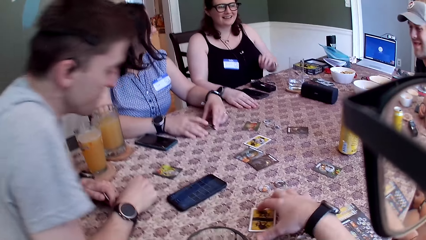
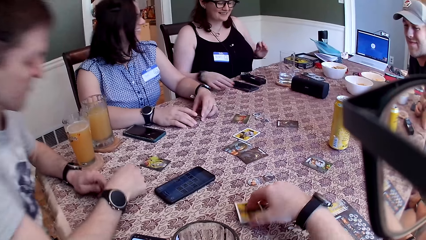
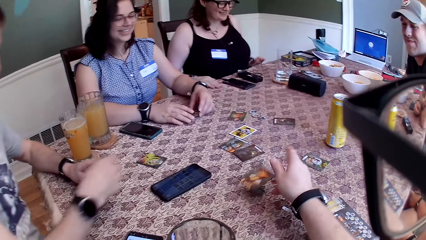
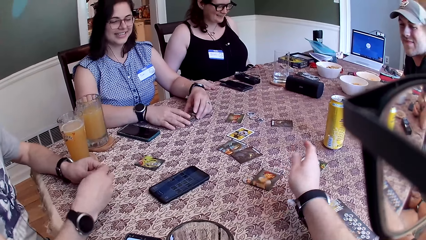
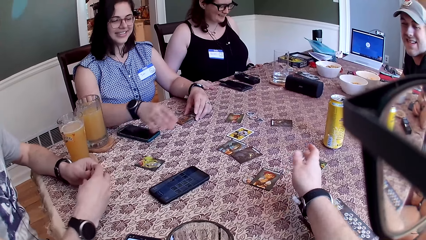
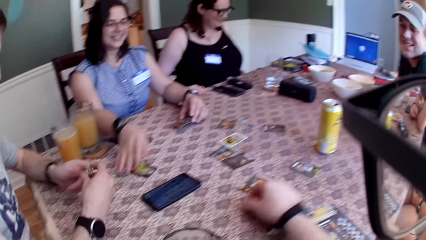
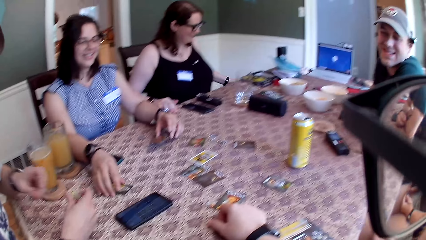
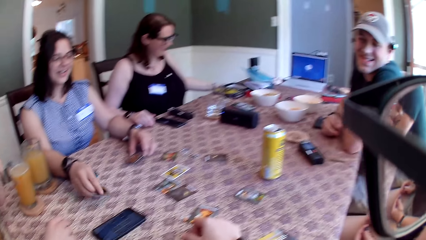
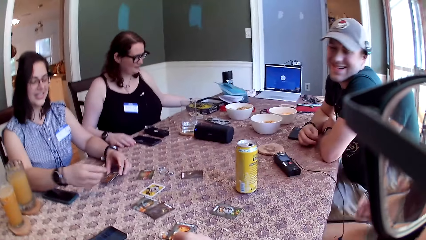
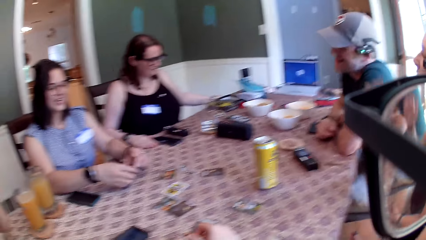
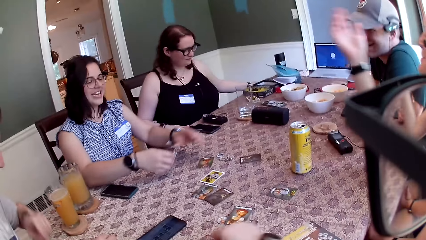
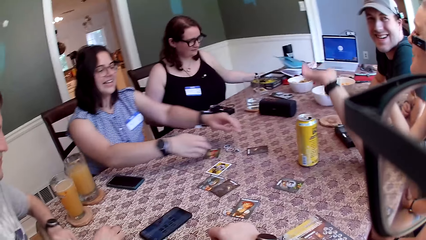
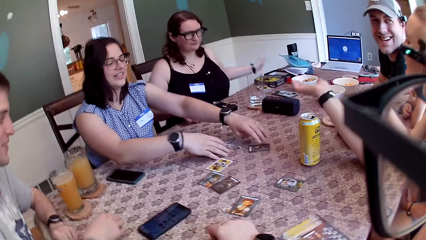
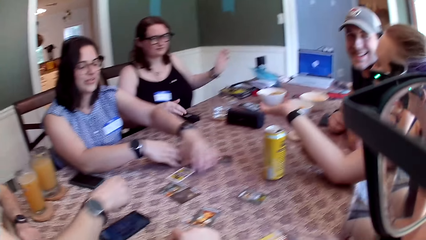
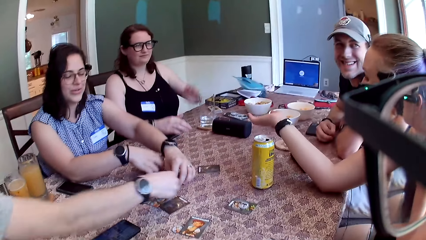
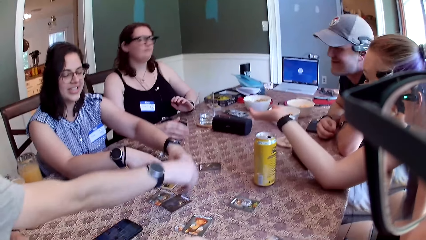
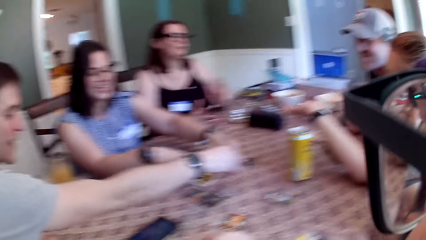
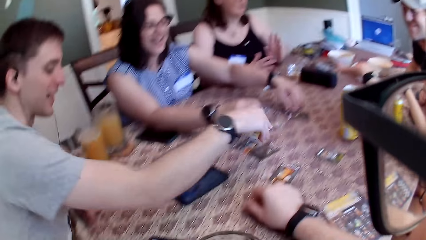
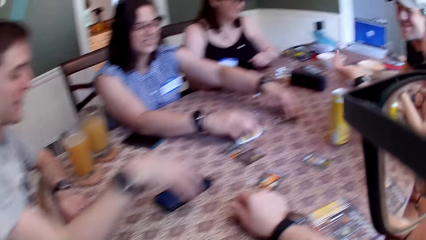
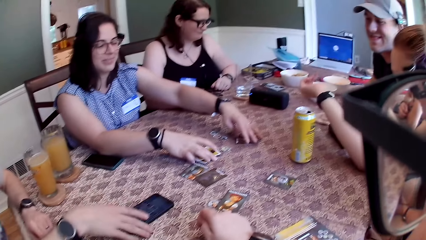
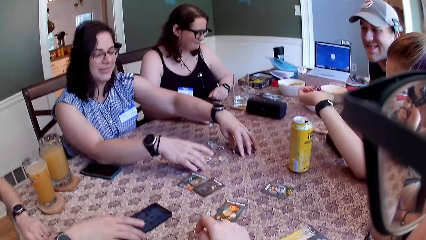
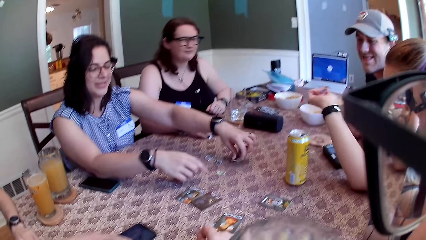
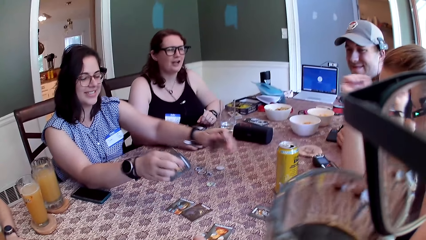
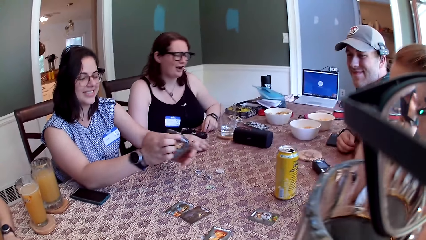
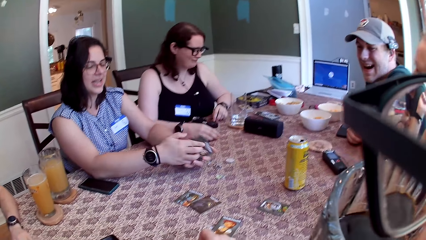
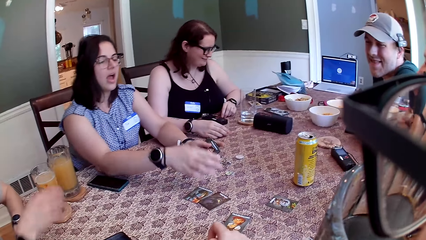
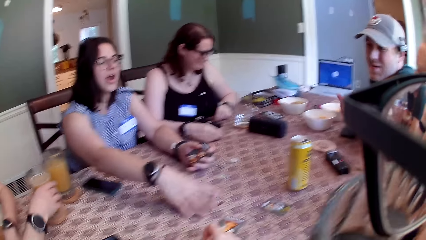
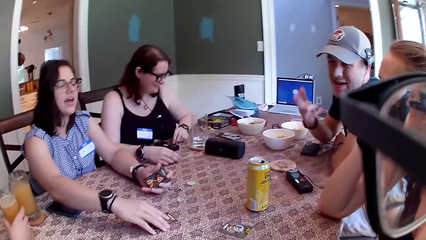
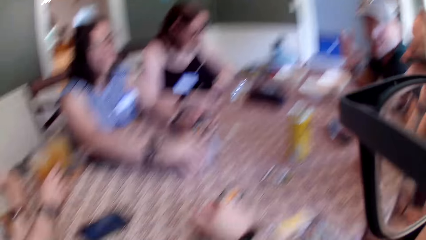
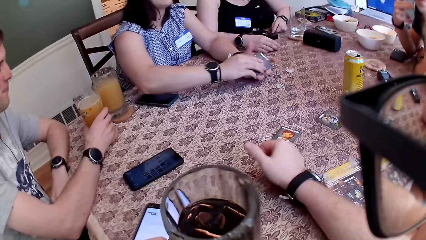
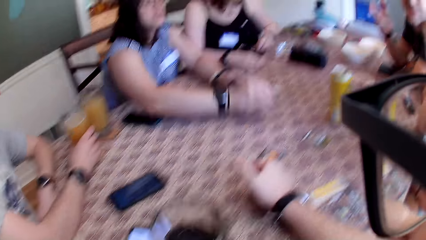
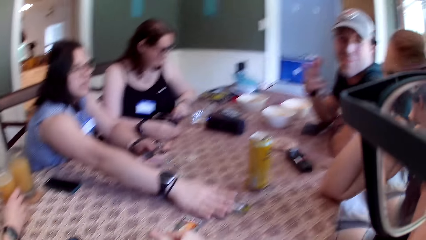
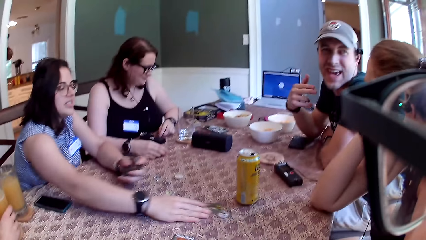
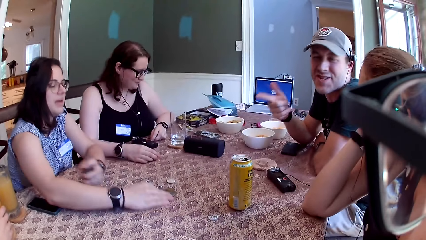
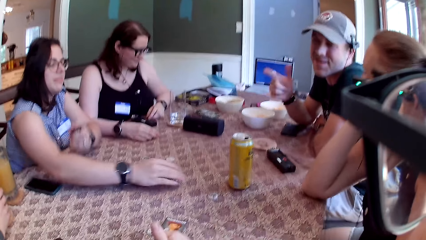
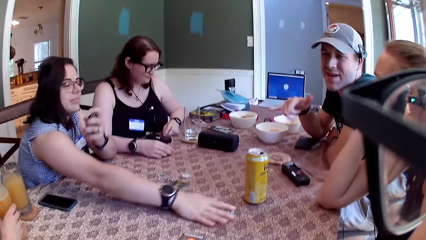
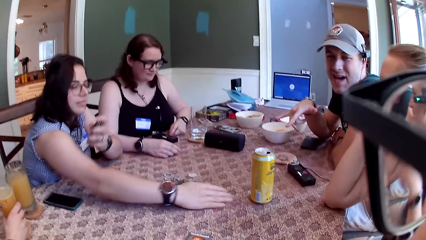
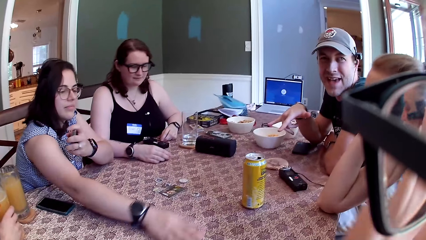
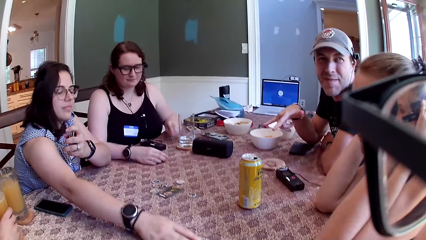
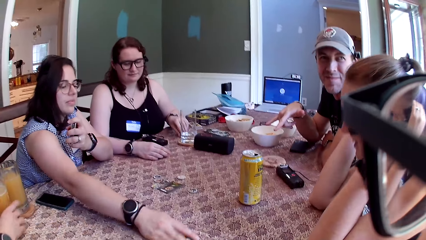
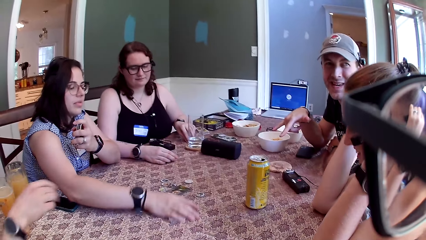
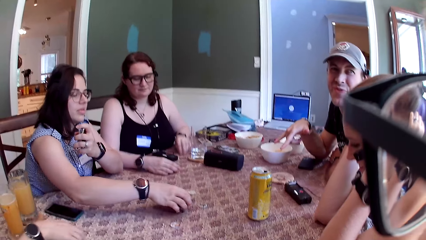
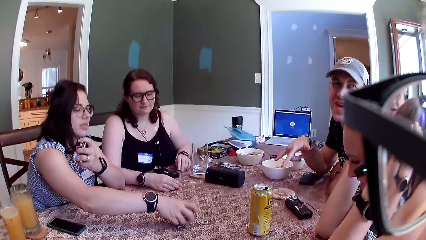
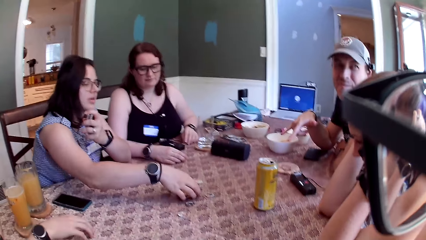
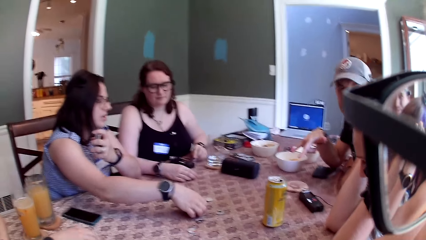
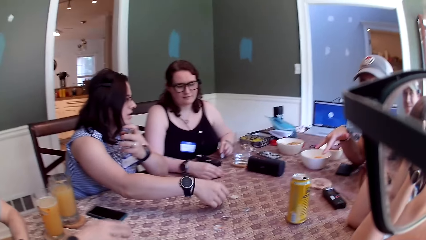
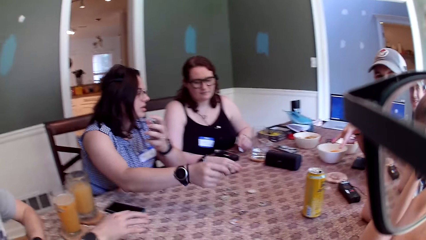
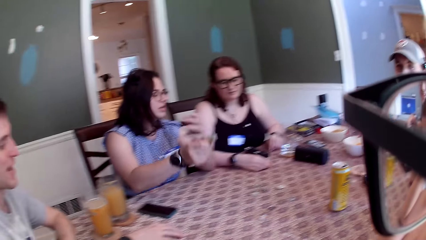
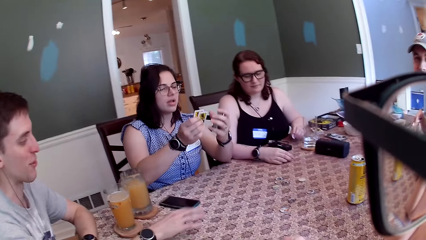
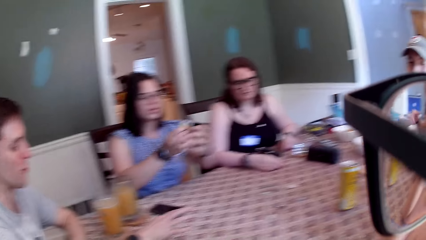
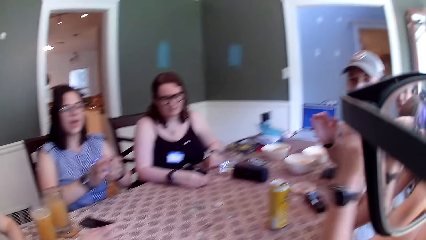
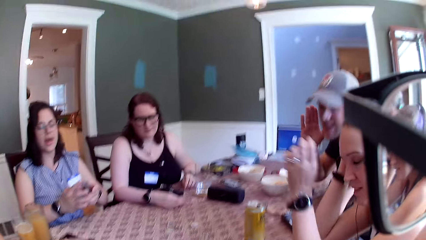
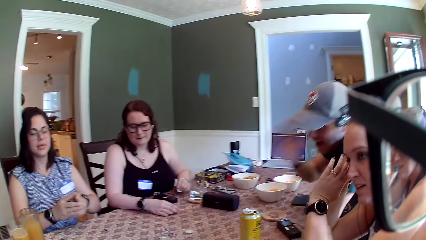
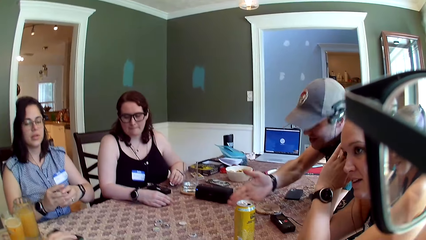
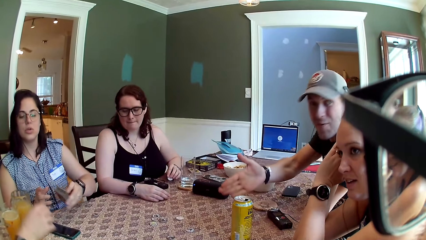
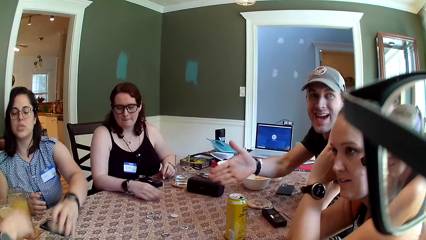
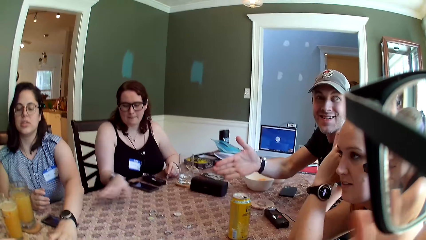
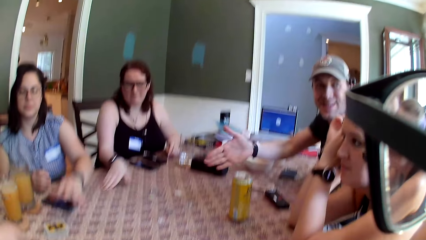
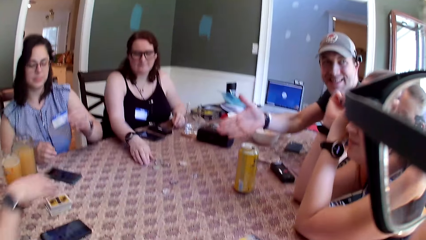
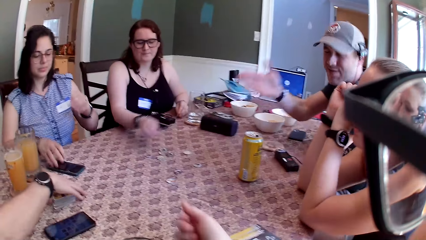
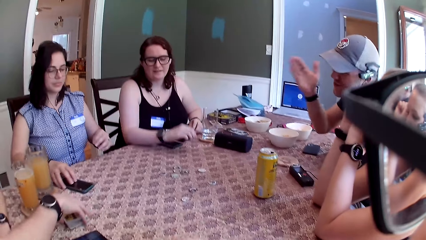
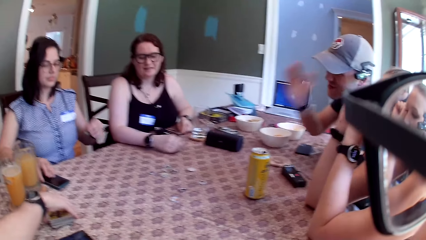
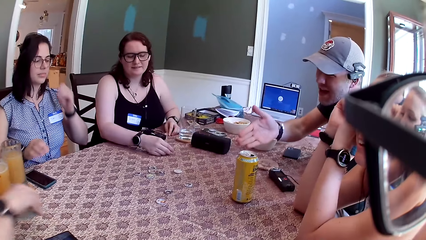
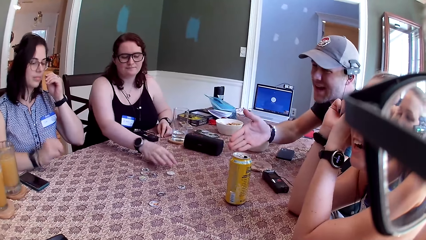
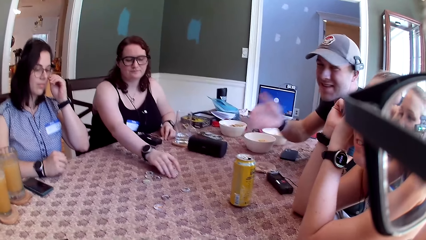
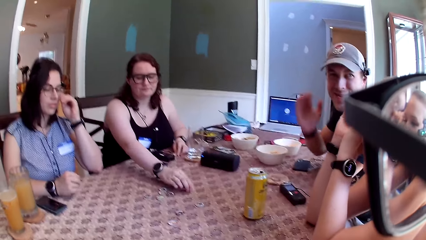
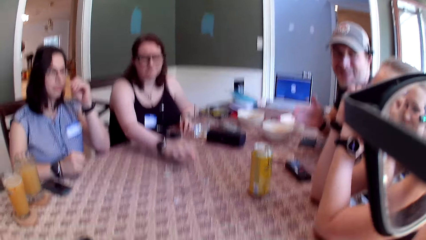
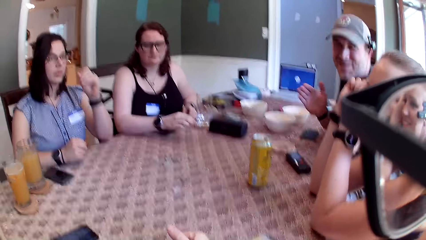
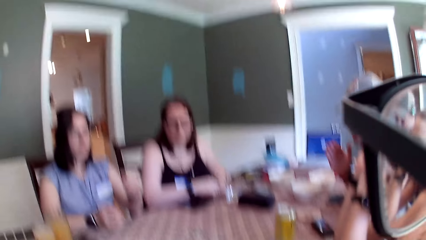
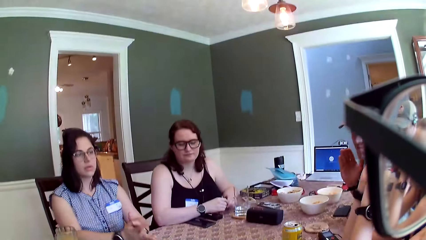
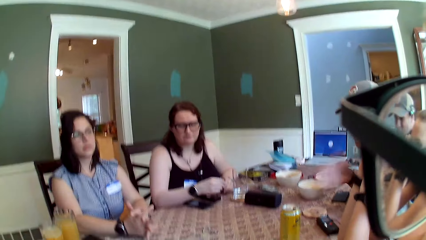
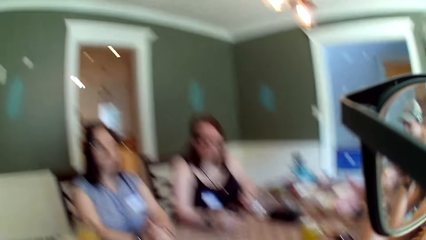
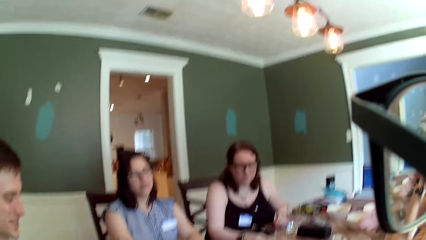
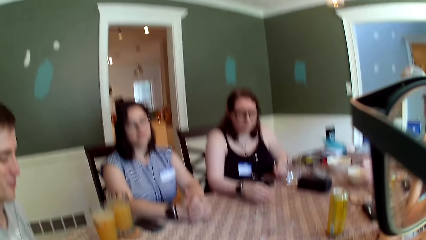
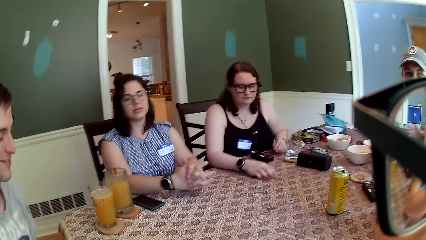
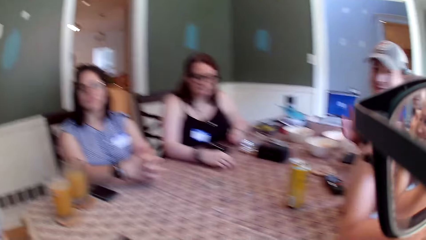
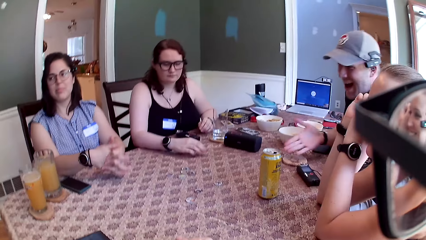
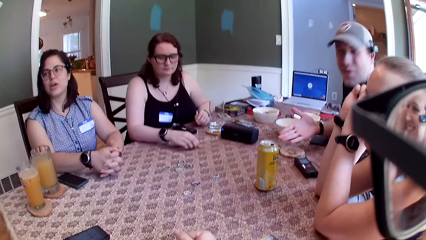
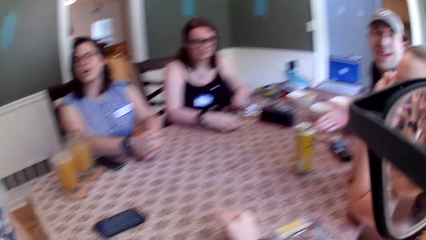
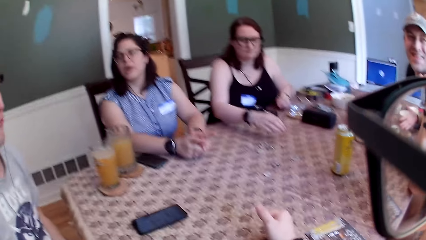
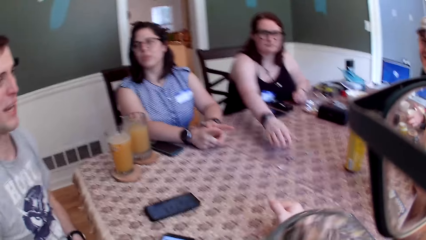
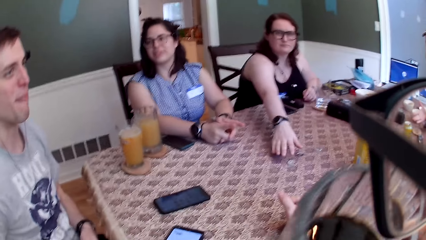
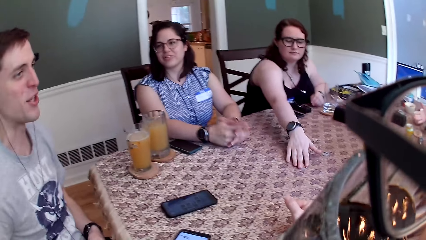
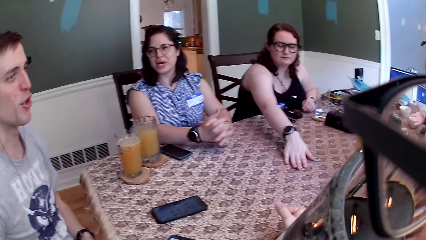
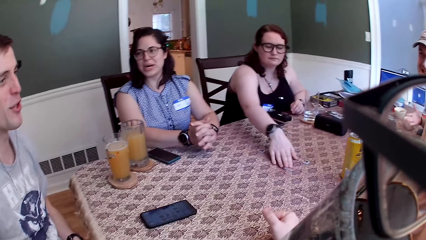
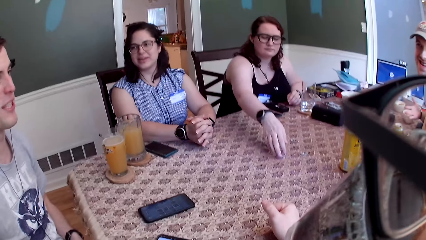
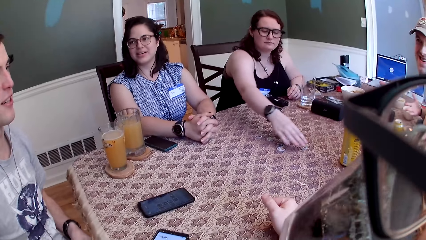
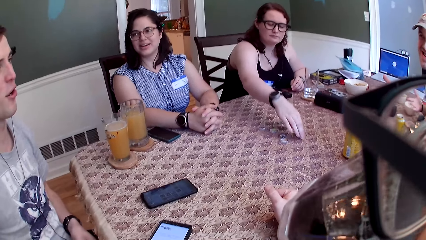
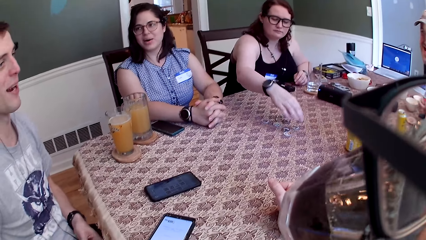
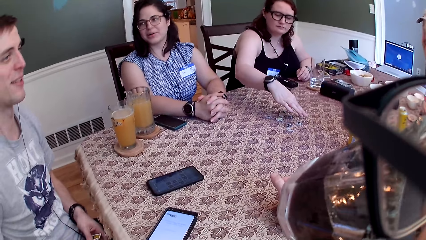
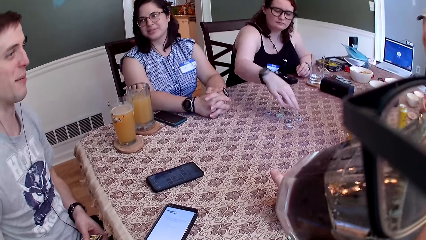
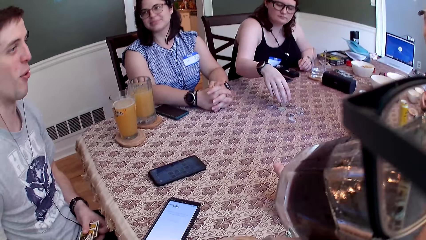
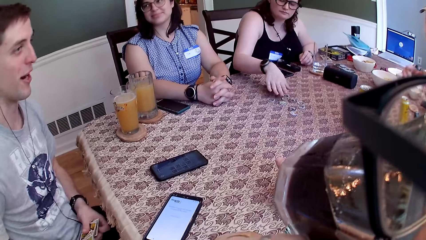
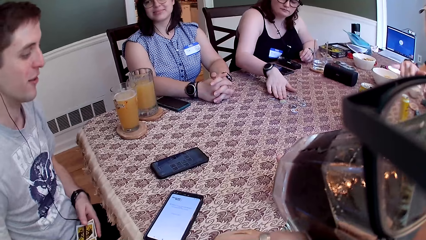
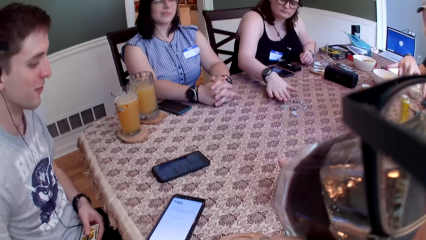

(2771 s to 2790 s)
The camera wearer flips the card on the table with his right hand. A woman picks up the card on the table with her right hand. The woman drops the card on the table with her right hand, picks up the card on the table with her left hand. A man drops the card on the table with his right hand. He shifts the phone on the table with his right hand. The woman picks up the cards on the table with both hands. The camera wearer drinks from the glass of coffee in his right hand. The woman packs the cards on the table with her right hand. She shifts the card on the table with her right hand. She shifts the card tokens on the table with her right hand. She packs the cards on the table with her right hand. She drops a stack of cards on the table with her right hand. Another woman moves the card token on the table with her right hand. The man picks up the stack of cards from the table with his right hand. The first woman shifts the phone on the table with her right hand. The other woman picks up the card token on the table with her right hand. The camera wearer picks up the glass of coffee on the table with his left hand. The other woman shifts the card tokens on the table with her right hand. The camera wearer drinks from the glass of coffee or juice in his left hand. The other woman picks up the card tokens on the table with her right hand.
